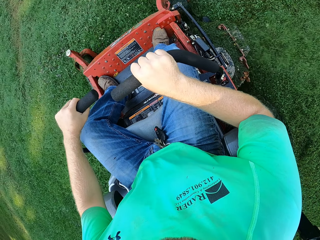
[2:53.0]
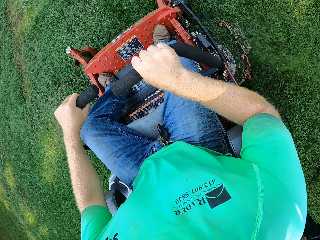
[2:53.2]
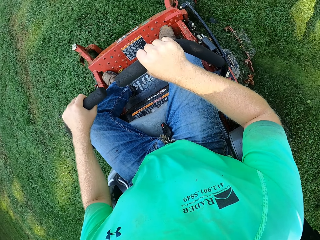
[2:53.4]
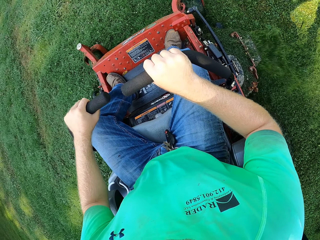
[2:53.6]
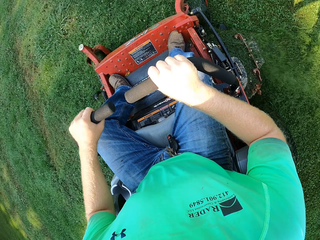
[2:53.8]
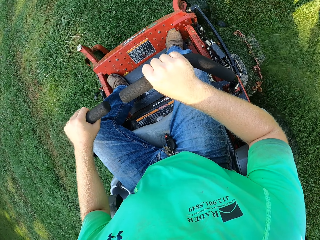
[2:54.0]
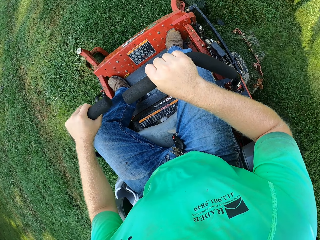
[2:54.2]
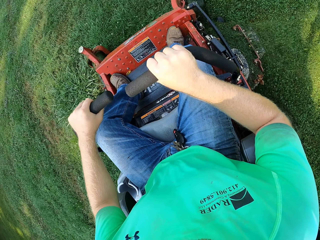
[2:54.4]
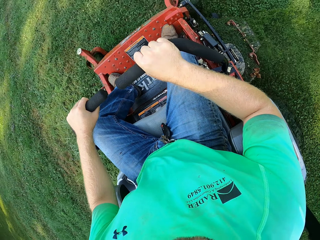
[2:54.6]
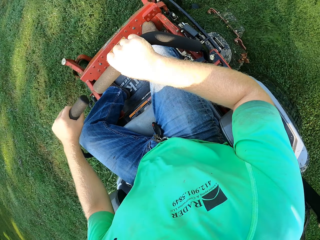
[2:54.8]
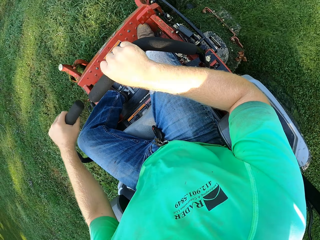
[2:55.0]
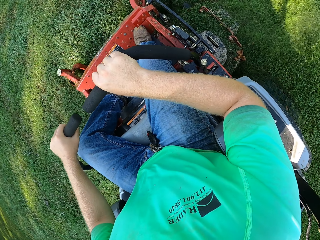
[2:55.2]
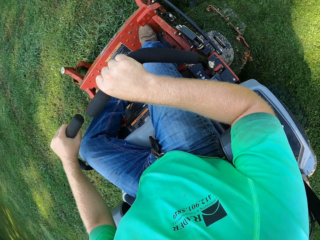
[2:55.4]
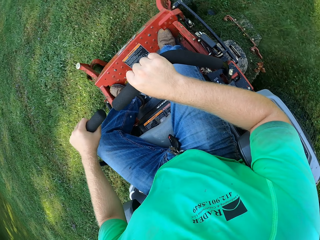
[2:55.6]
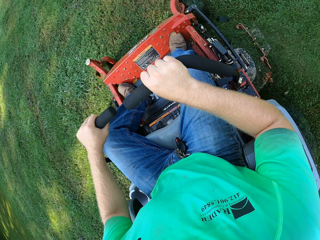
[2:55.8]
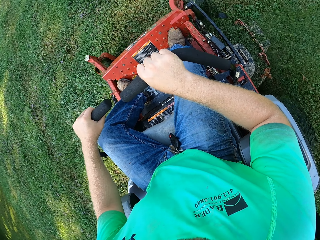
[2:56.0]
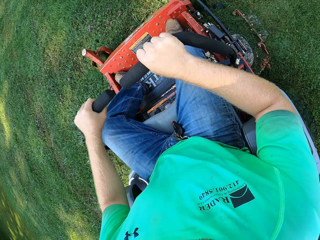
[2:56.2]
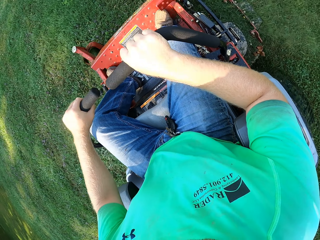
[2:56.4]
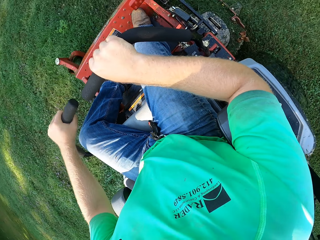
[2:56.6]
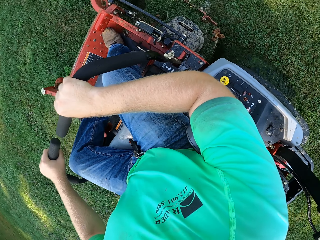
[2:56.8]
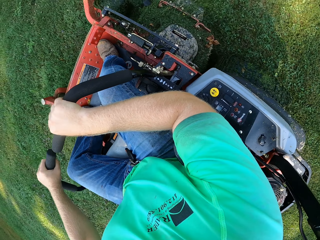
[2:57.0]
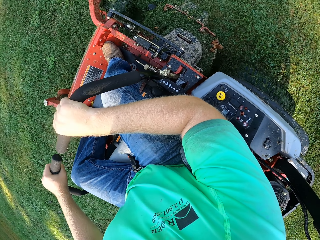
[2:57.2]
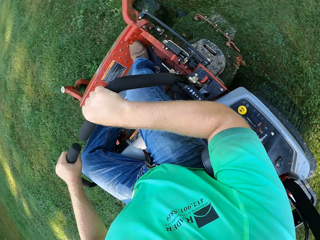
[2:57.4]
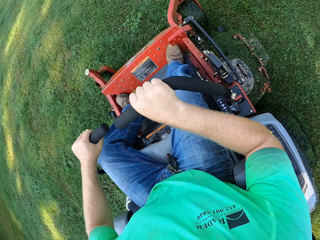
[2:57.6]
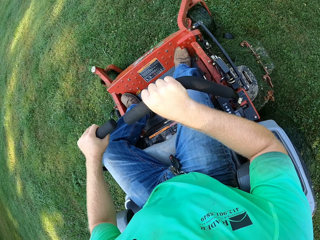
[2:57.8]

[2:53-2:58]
The camera wearer looks at the right side.

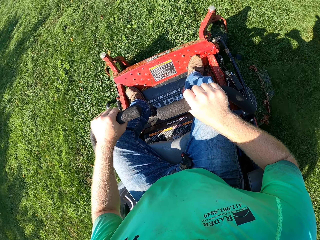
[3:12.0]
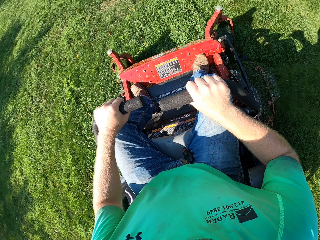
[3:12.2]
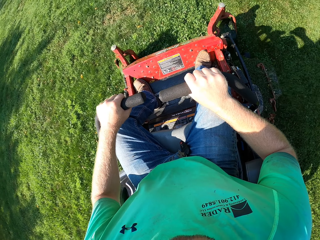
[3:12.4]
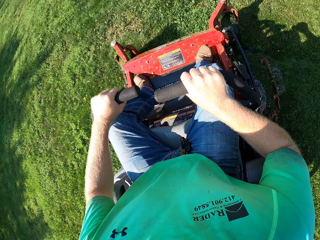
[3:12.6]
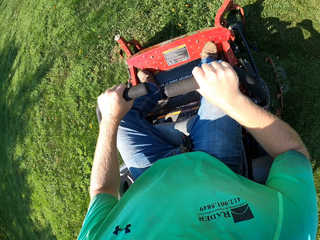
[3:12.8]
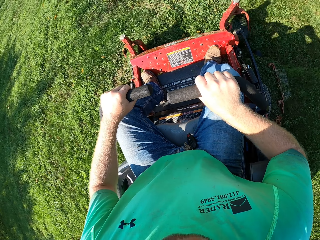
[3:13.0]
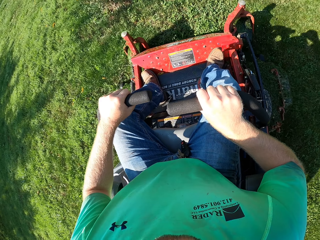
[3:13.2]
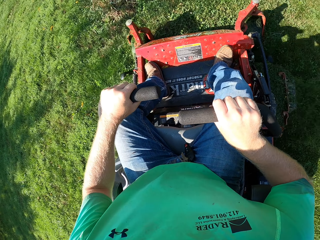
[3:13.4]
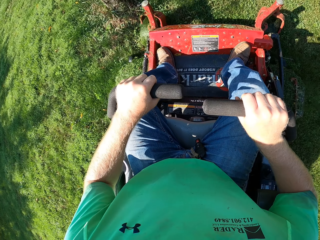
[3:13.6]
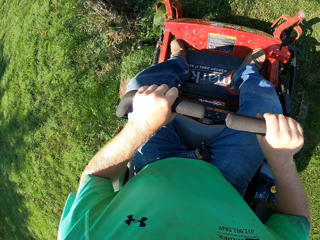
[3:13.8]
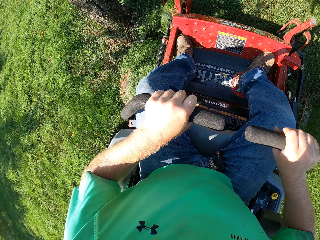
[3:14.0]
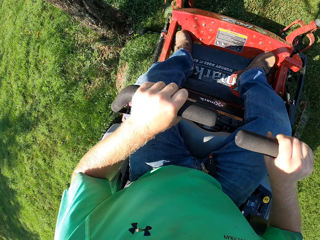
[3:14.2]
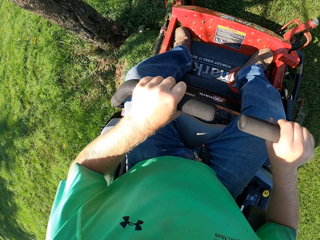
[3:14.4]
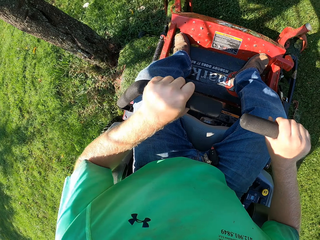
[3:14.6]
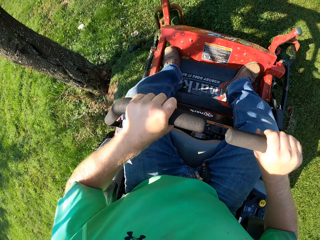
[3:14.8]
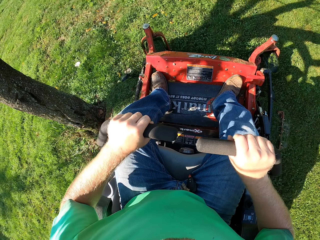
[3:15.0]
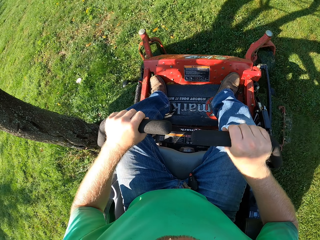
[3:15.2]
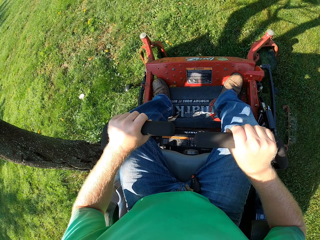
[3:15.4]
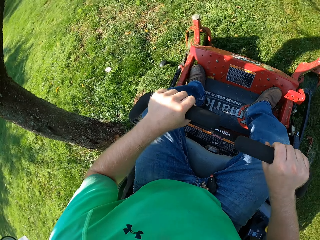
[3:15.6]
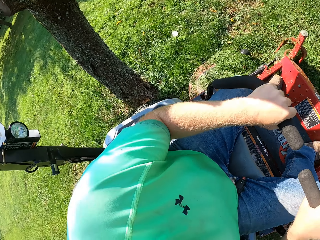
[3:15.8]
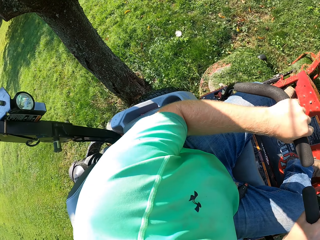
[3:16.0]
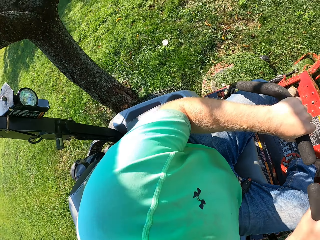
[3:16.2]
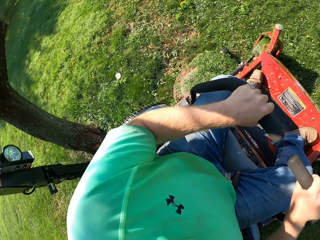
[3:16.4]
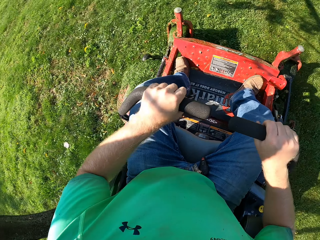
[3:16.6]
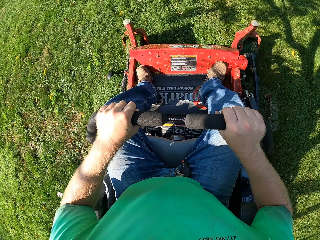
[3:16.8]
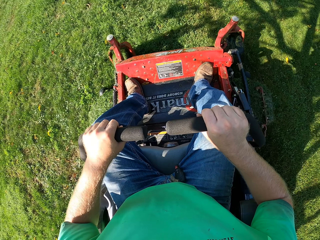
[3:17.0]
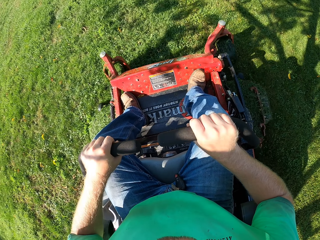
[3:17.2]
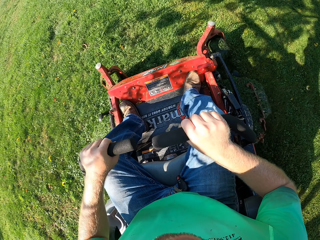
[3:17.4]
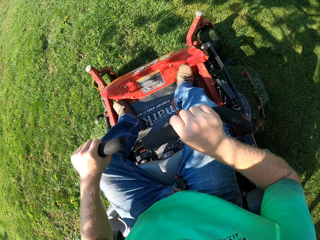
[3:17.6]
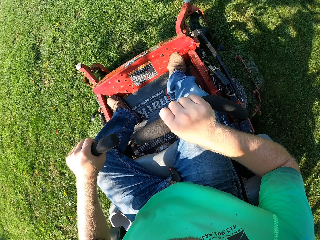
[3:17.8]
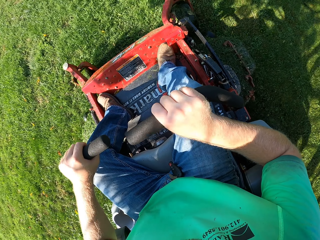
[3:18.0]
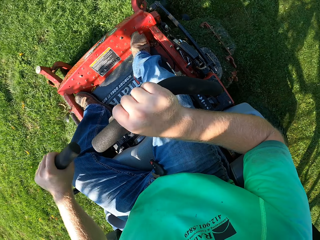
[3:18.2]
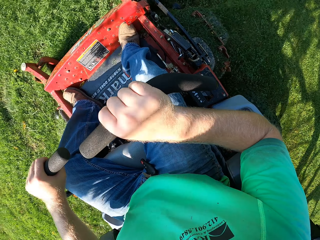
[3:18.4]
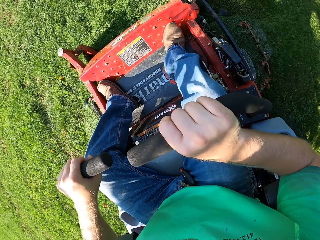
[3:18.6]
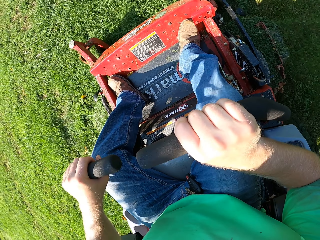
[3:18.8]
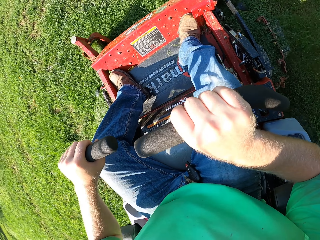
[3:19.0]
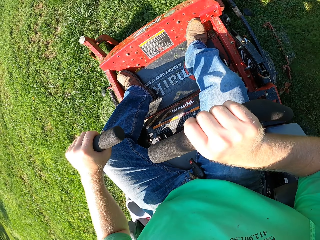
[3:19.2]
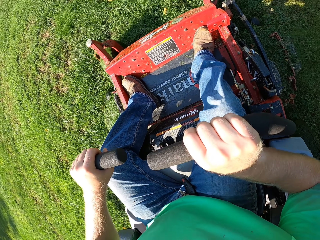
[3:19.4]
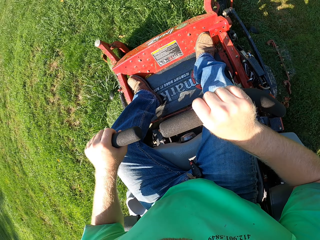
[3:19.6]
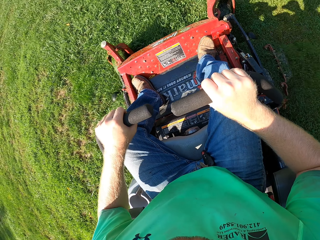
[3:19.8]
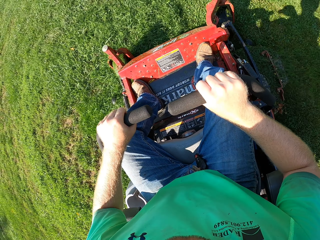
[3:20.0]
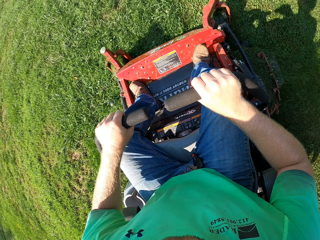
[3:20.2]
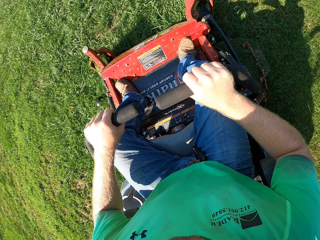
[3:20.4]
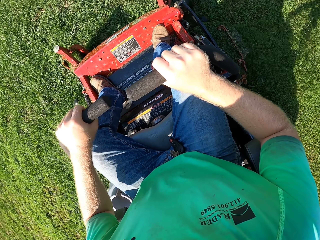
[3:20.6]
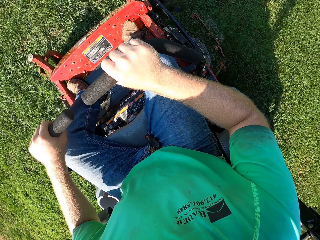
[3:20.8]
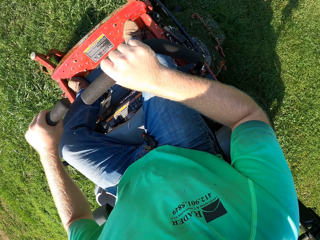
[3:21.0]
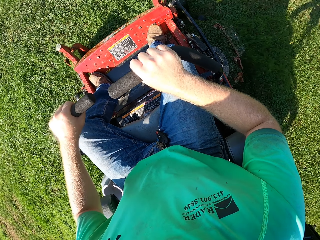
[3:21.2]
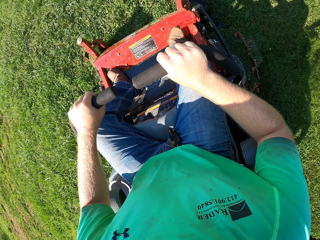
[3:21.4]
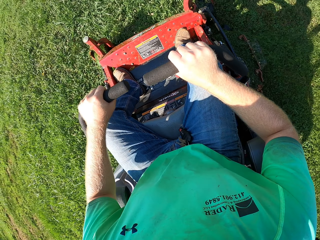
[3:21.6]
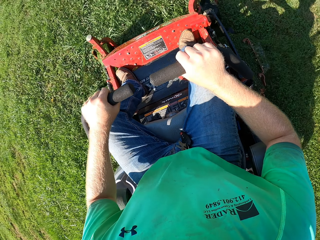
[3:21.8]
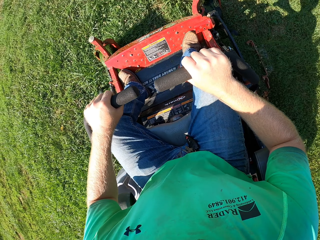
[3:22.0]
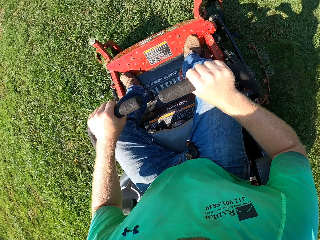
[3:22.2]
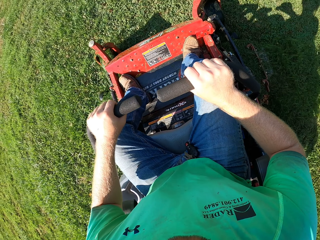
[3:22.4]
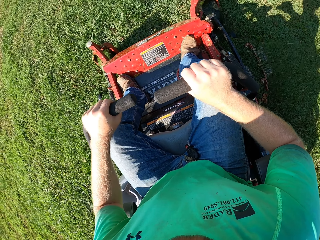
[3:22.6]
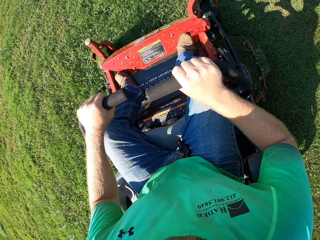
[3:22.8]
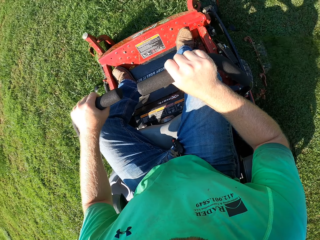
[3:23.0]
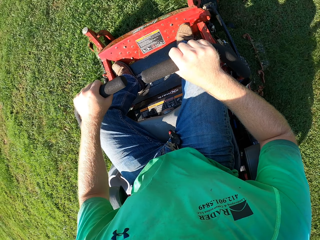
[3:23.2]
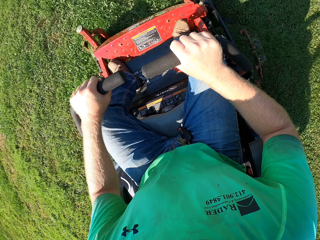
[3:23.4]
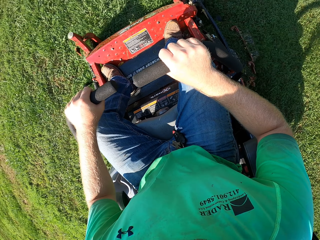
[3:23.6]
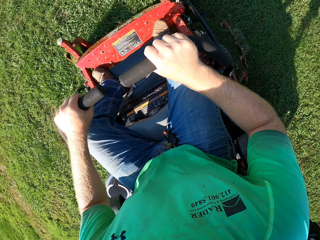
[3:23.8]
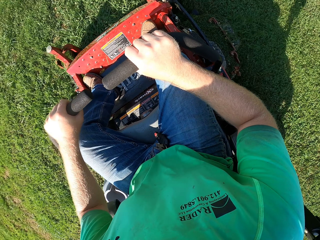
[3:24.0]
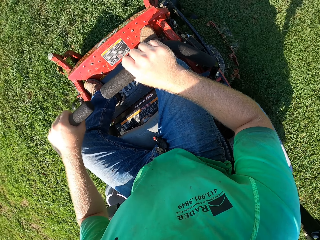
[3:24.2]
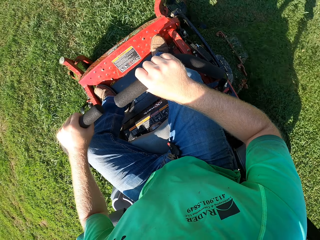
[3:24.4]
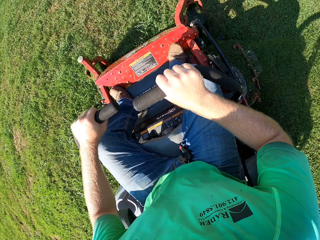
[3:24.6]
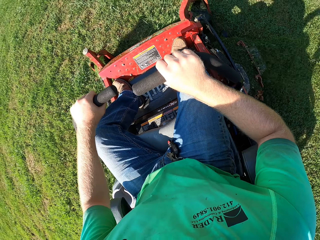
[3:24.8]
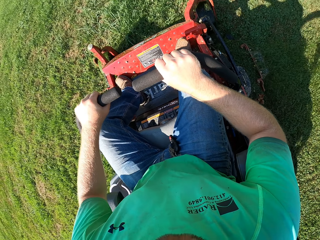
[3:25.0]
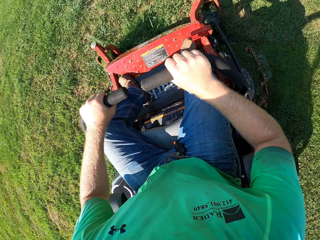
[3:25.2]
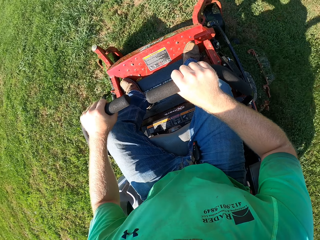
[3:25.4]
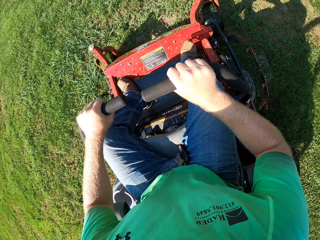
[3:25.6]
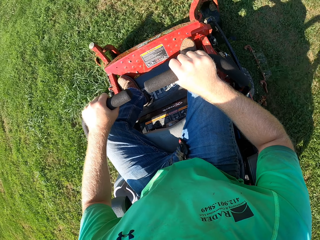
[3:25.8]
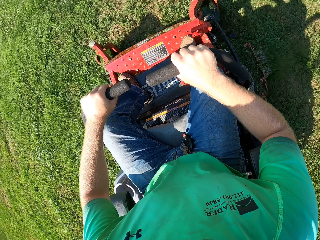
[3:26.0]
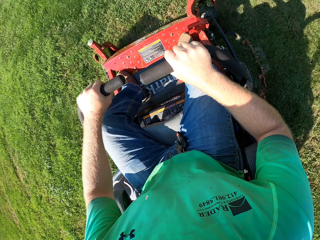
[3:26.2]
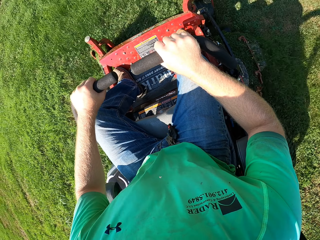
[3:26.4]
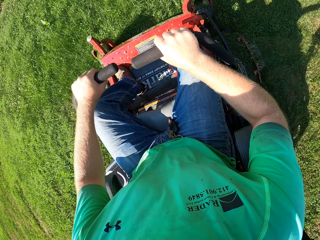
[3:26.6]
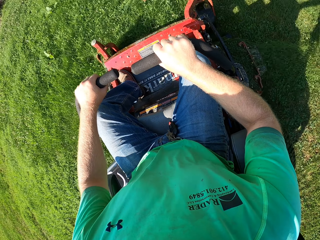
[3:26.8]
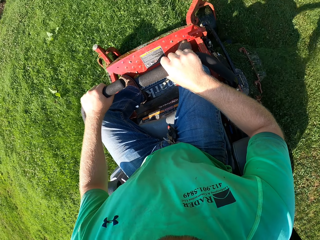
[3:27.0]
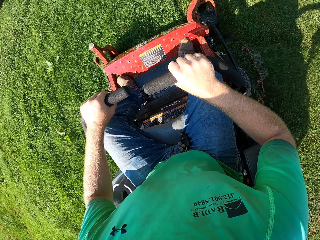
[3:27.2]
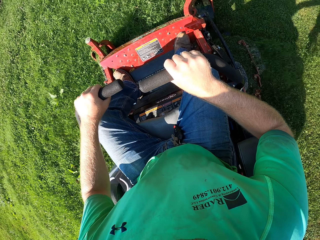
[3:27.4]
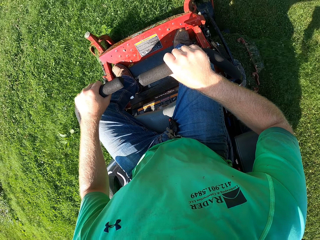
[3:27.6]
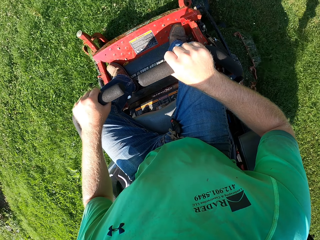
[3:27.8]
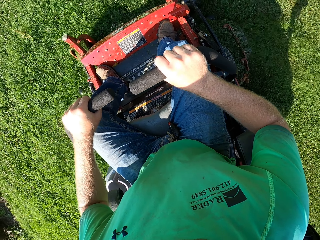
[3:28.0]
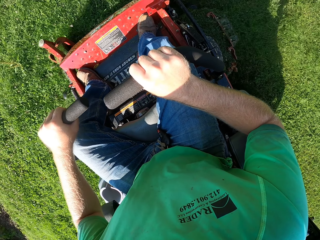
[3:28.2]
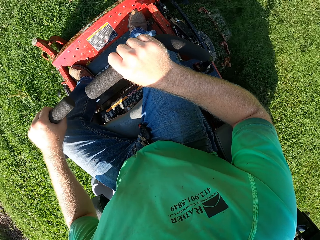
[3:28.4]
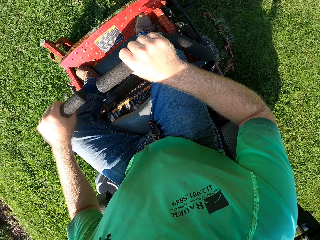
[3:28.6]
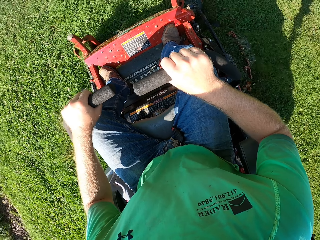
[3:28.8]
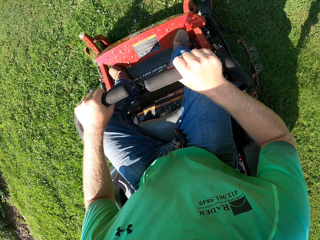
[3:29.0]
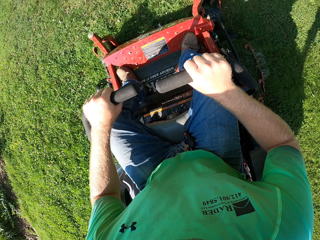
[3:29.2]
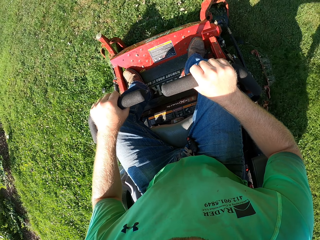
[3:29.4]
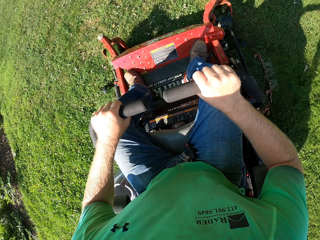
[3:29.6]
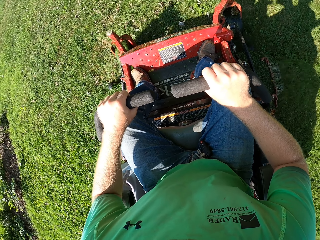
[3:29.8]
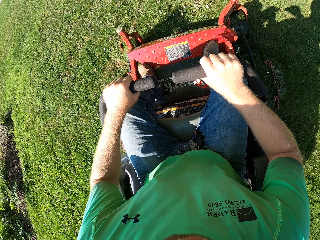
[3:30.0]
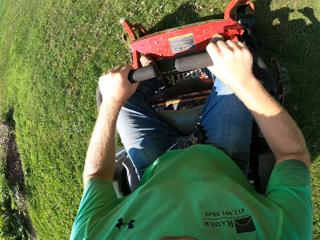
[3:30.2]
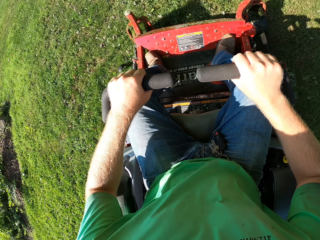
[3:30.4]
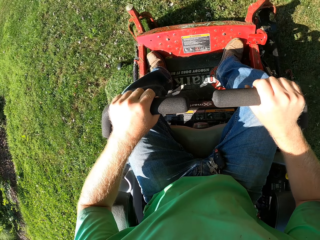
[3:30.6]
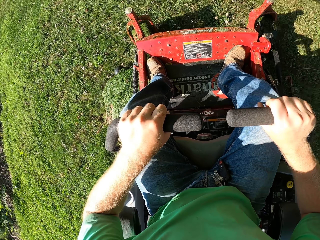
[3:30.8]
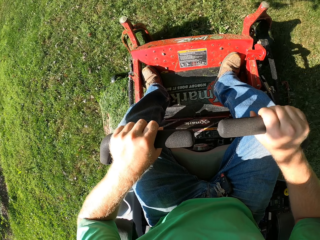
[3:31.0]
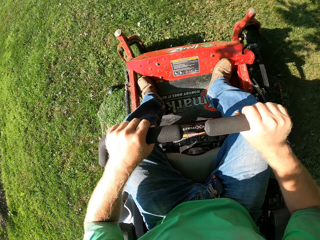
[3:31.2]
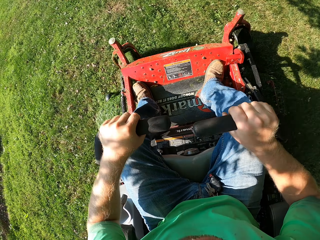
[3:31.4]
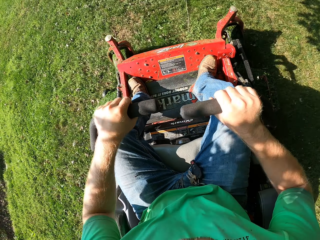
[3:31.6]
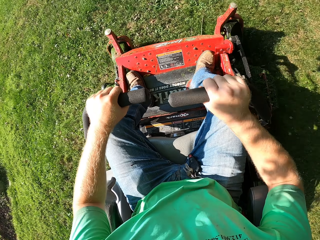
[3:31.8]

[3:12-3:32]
The camera wearer moves the handle backwards. They look at the left side. They look at the right.
